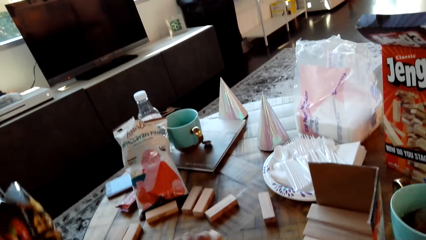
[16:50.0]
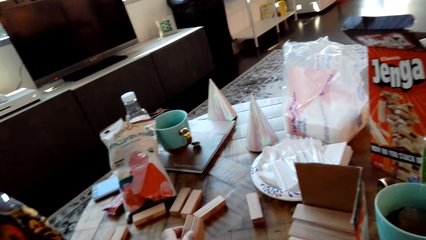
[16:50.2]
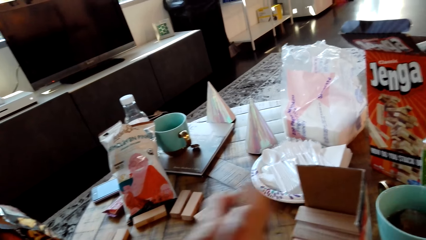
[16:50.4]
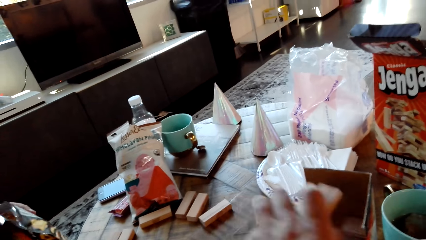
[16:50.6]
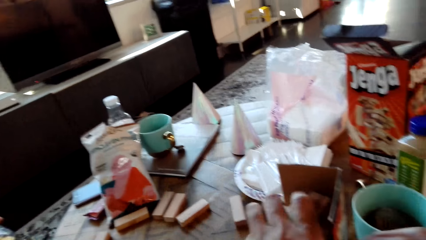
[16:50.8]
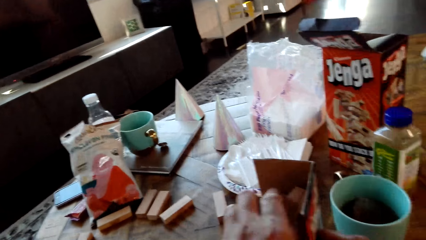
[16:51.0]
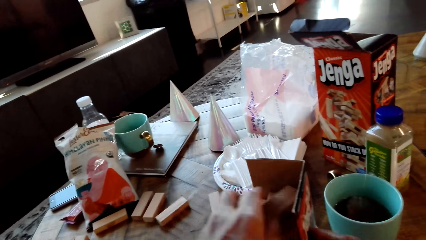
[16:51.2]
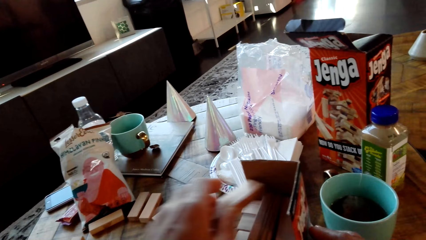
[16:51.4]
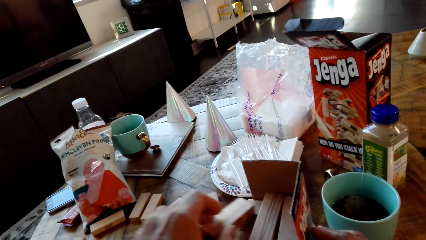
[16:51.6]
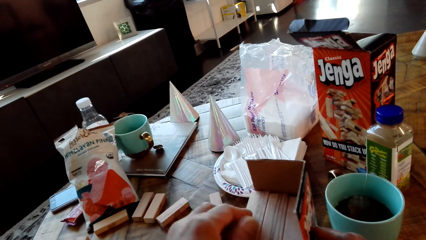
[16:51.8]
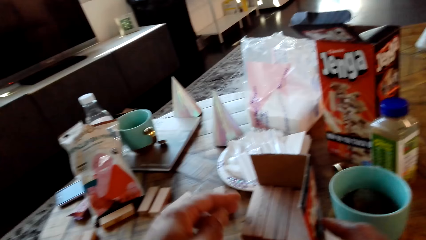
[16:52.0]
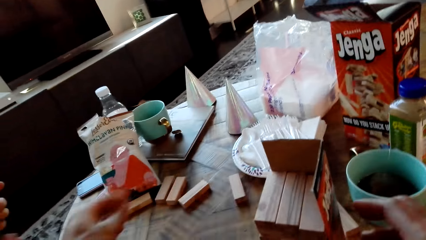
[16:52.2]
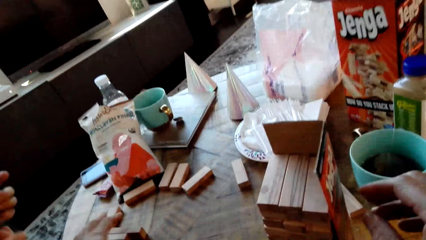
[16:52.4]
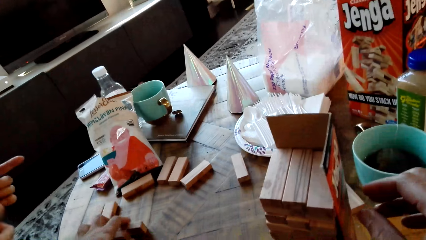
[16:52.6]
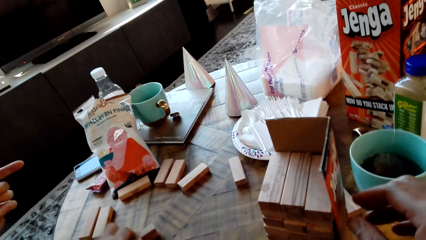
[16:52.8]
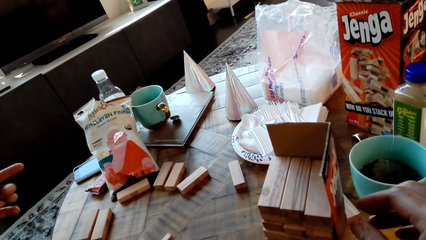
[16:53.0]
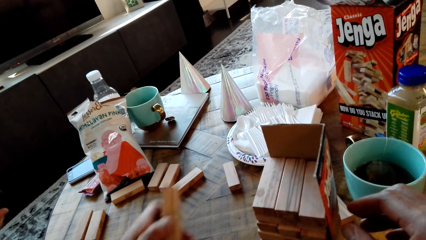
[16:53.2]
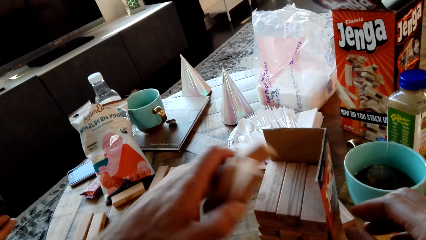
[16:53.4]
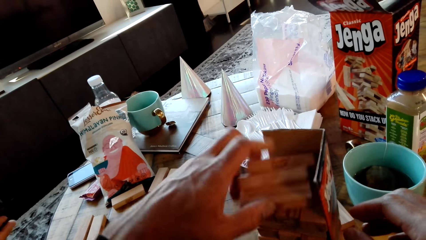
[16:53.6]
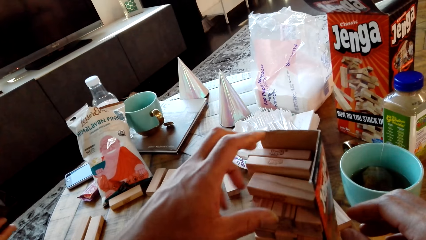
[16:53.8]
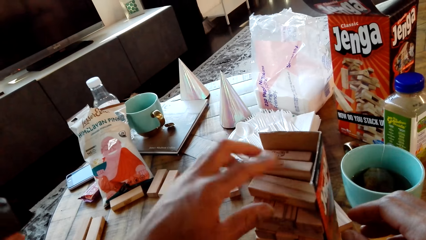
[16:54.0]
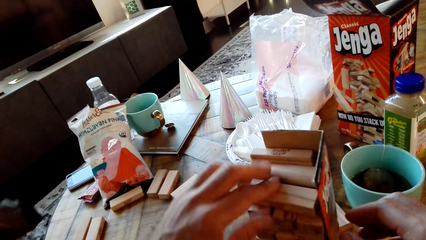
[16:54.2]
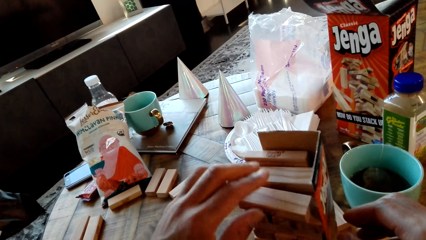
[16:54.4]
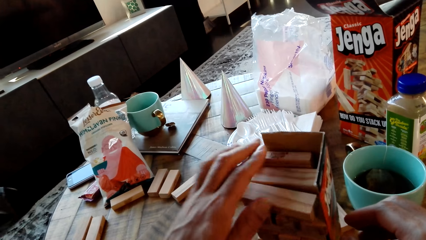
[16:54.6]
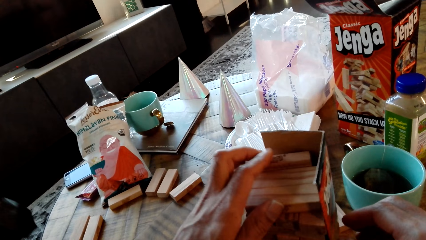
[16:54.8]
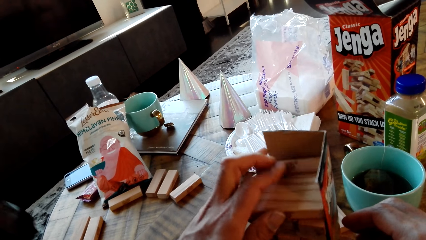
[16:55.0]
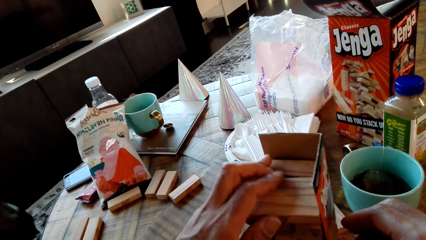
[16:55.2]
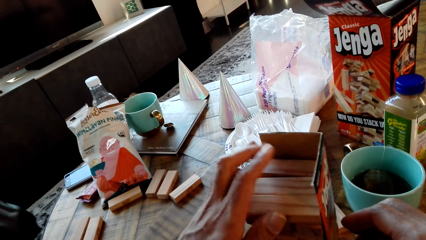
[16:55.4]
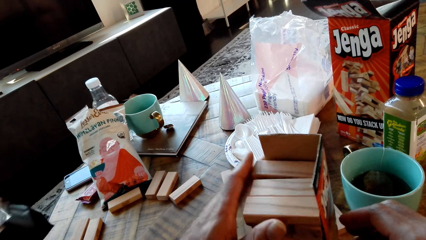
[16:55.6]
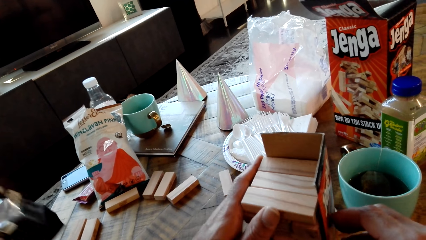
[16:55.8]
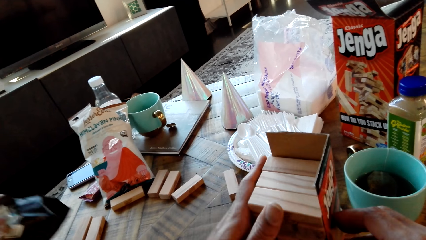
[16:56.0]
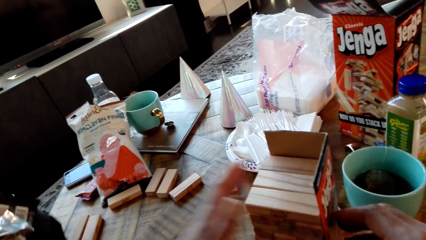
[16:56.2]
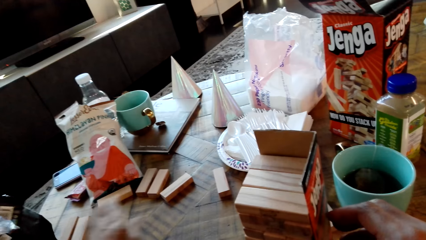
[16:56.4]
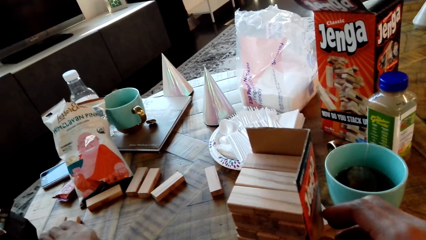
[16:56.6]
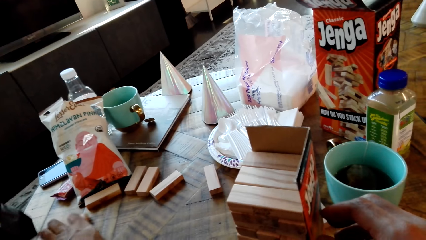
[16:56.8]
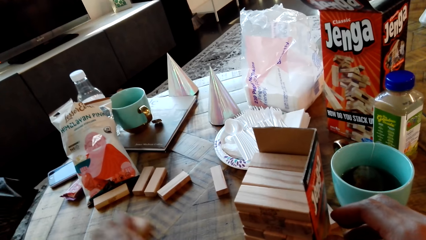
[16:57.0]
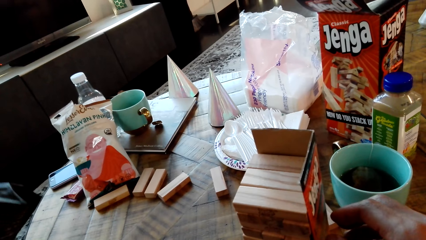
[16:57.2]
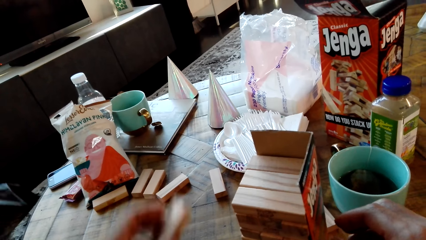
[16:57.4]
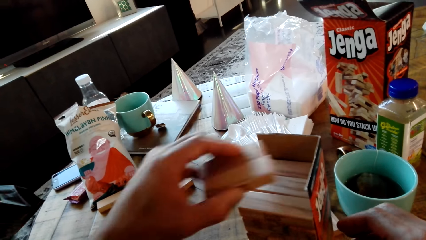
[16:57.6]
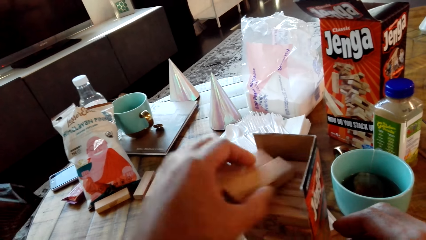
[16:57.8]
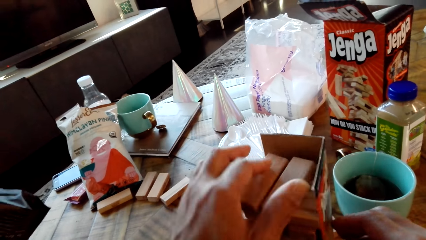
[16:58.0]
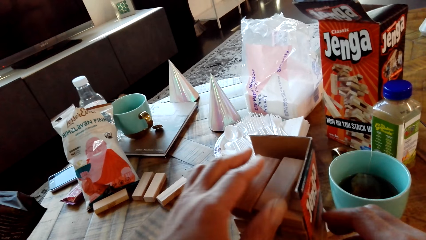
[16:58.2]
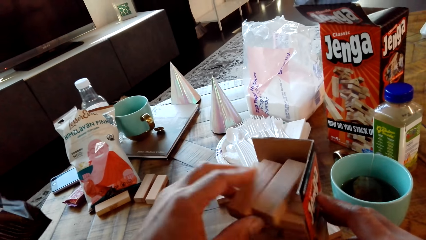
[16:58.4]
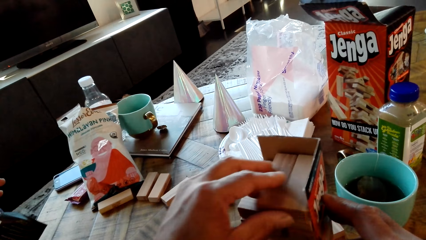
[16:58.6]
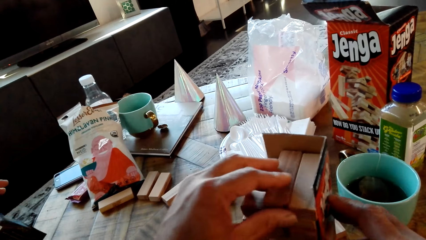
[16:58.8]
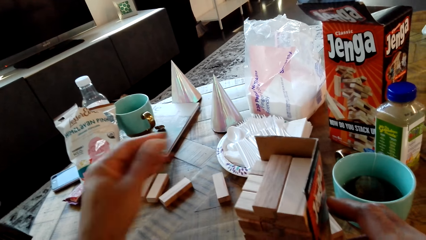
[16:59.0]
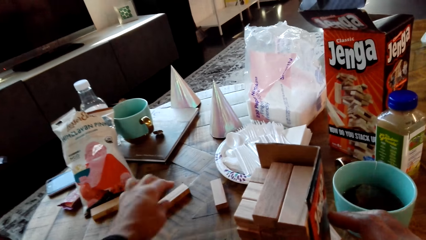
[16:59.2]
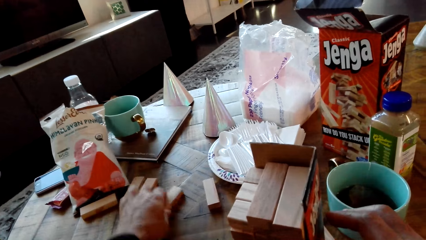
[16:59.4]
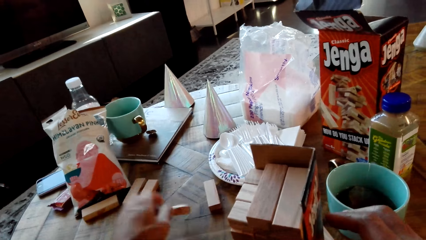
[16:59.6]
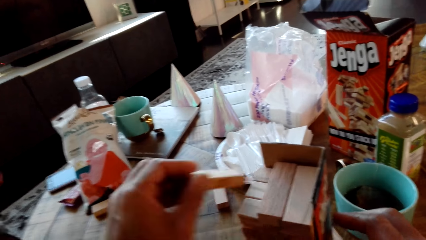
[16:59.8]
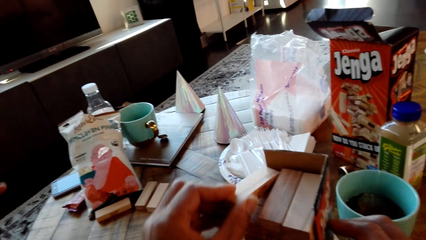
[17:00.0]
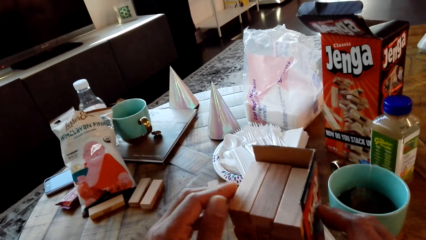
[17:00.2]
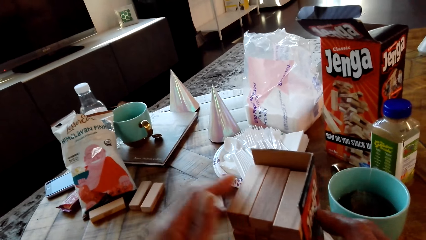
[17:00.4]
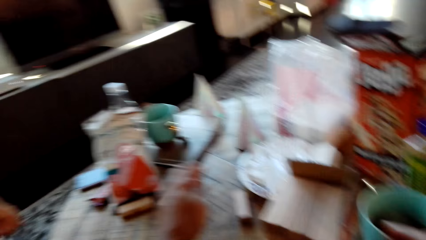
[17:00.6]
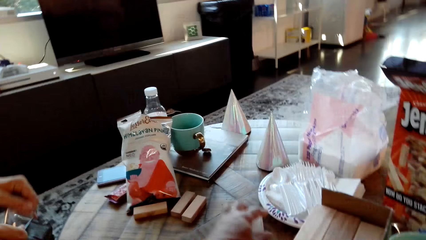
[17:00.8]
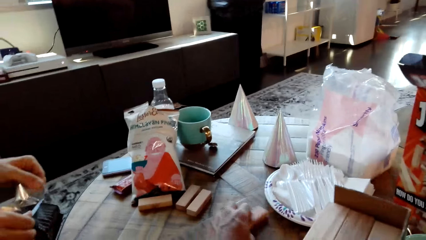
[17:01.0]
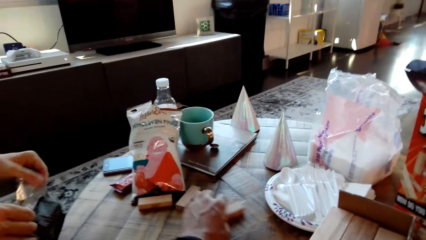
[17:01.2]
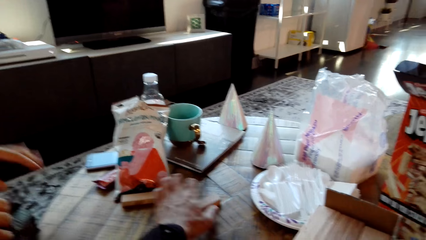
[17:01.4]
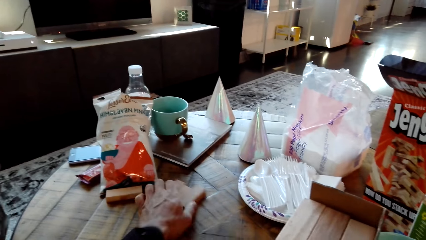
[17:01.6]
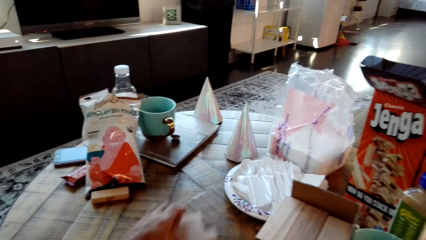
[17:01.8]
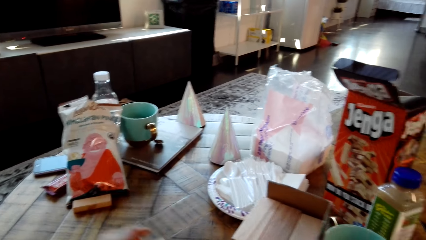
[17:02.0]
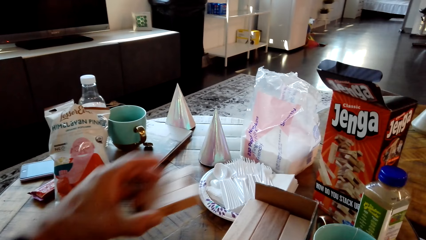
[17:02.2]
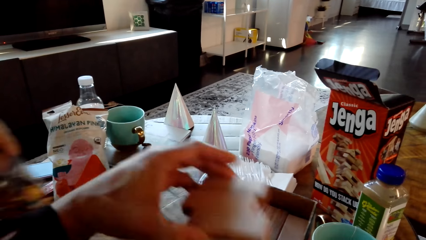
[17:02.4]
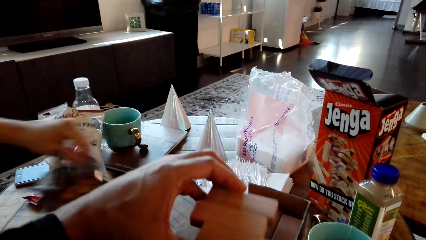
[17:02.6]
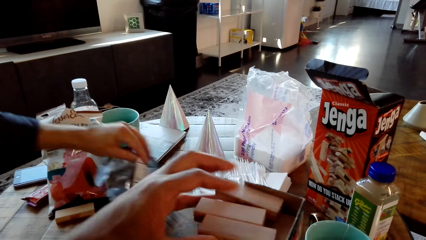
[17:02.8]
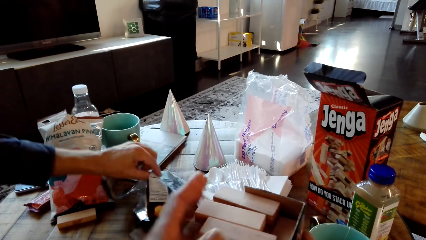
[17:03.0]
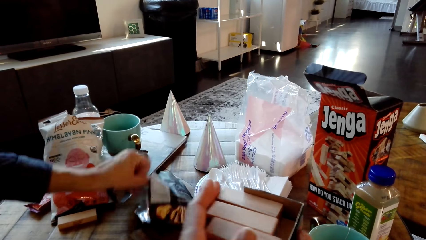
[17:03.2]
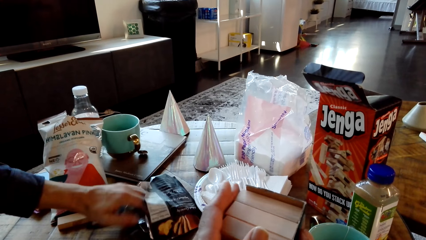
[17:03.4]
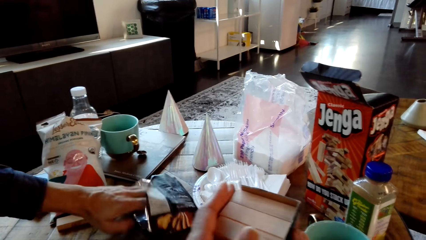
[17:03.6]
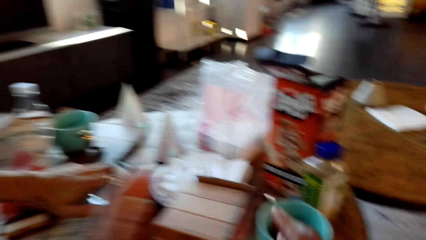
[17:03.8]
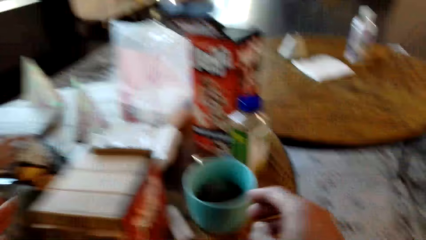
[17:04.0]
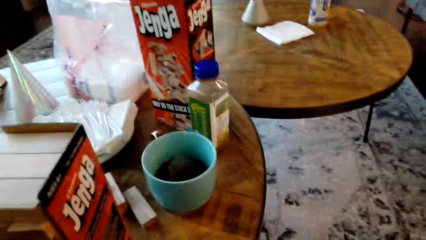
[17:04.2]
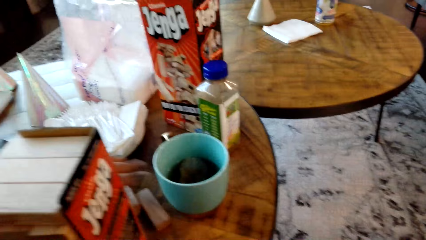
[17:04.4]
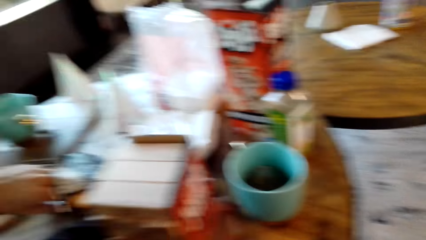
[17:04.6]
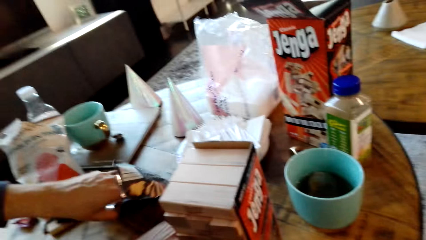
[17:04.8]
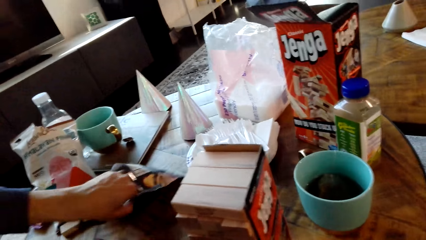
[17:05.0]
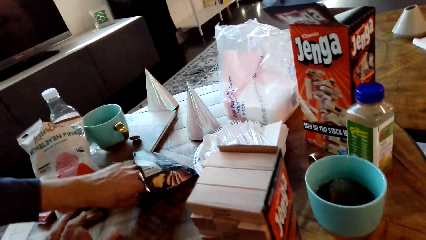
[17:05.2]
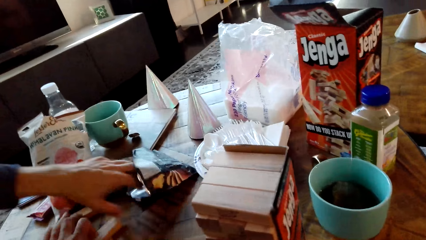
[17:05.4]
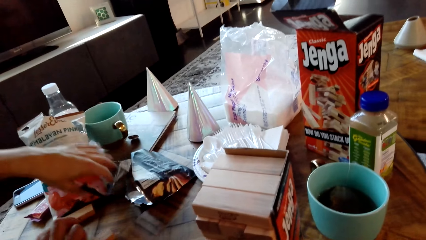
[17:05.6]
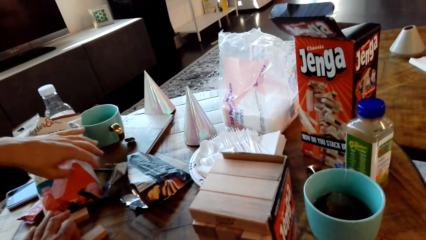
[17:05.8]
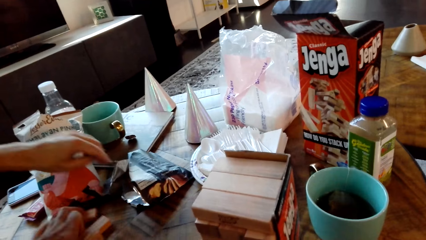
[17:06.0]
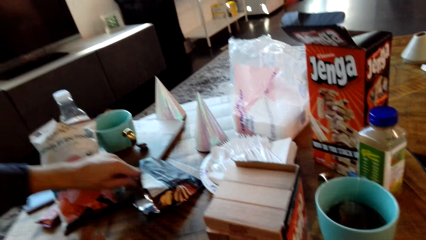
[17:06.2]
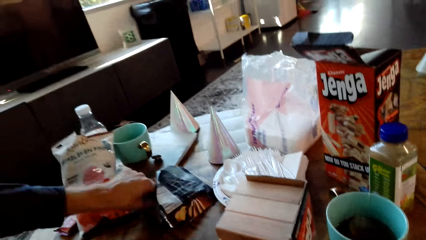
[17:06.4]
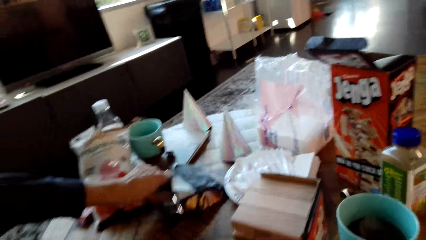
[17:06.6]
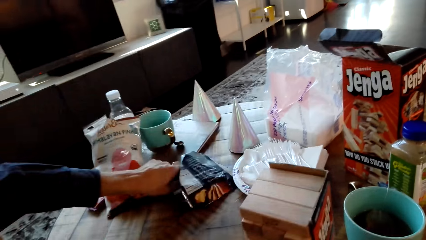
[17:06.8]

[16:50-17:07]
A man puts the gaming Jenga in the box. The man picks a piece of gaming Jenga and puts the gaming Jenga in the box. The man picks a piece of gaming Jenga and puts the gaming Jenga in the box. The man picks a piece of gaming Jenga and puts the gaming Jenga in the box. The man picks a piece of gaming Jenga and puts the gaming Jenga in the box. The camera wearer picks the crisp from the packet. The man picks a snack.
